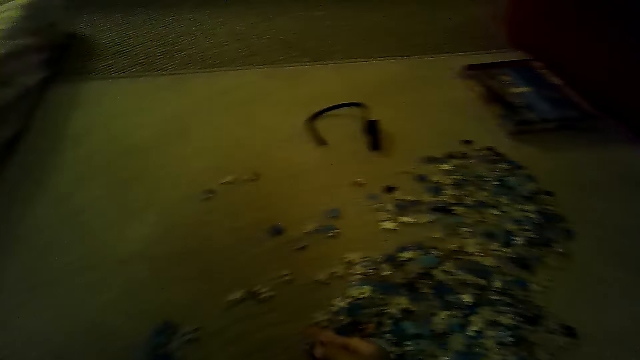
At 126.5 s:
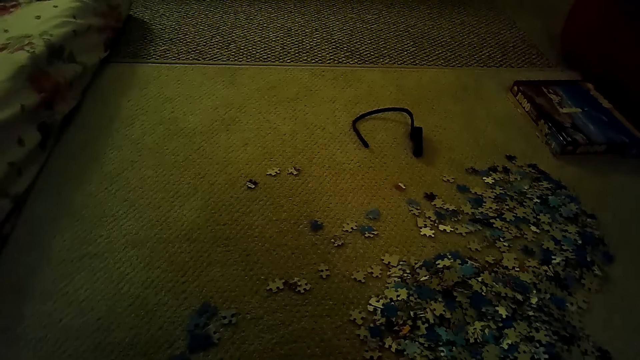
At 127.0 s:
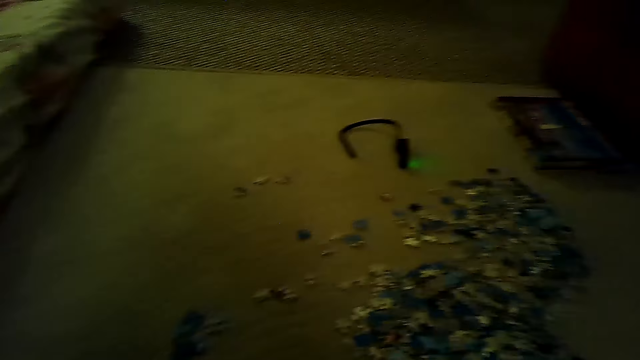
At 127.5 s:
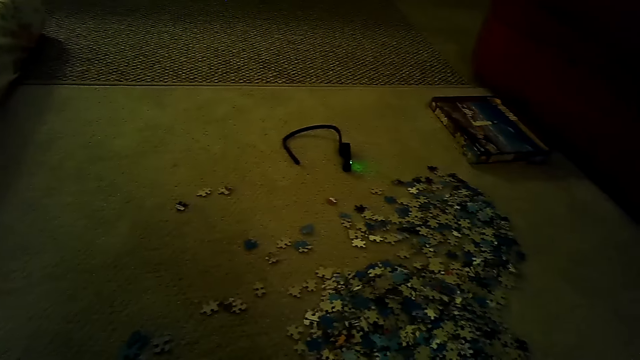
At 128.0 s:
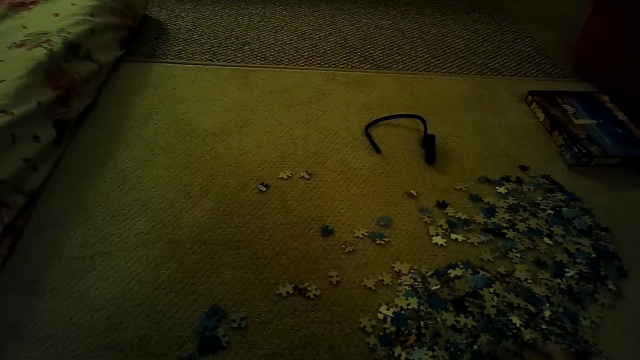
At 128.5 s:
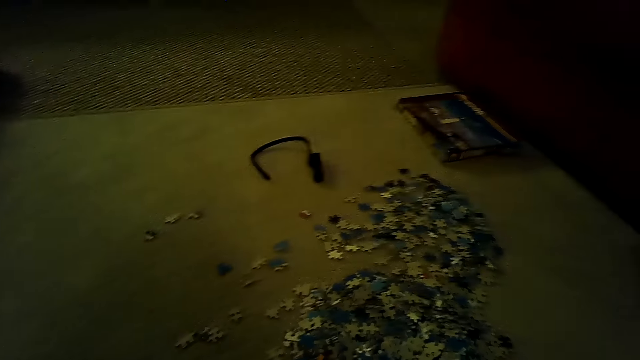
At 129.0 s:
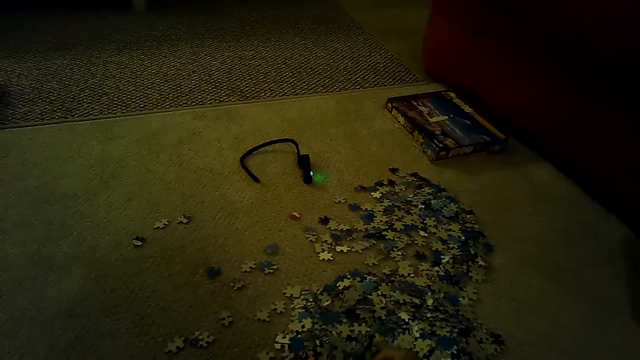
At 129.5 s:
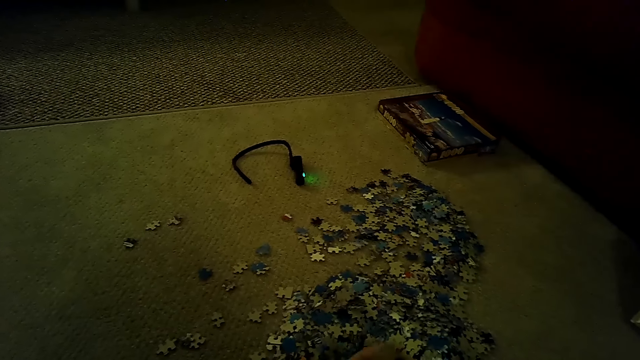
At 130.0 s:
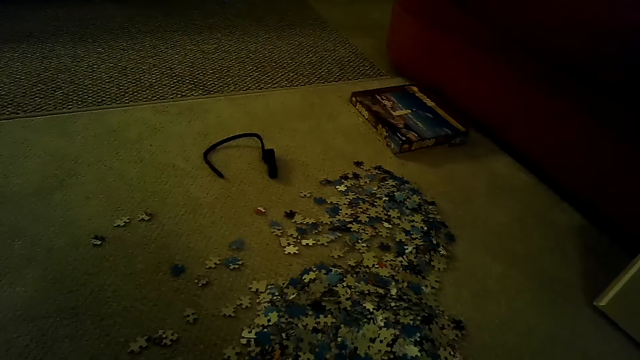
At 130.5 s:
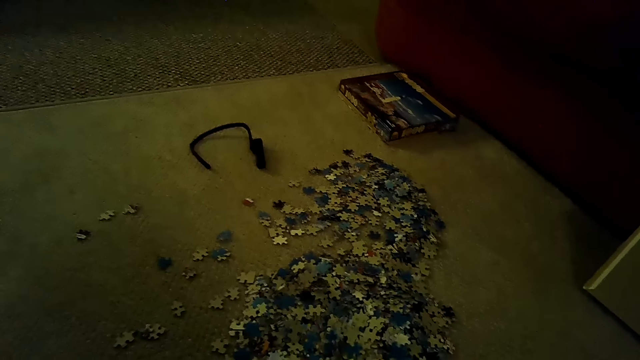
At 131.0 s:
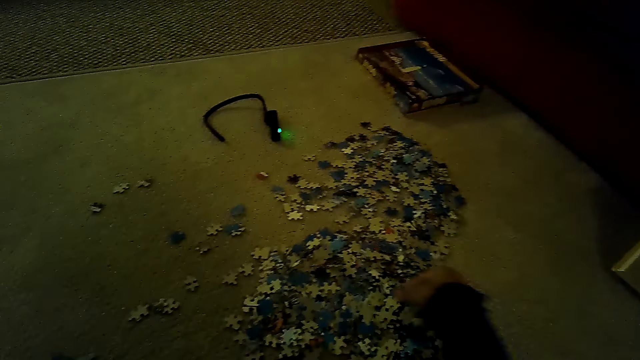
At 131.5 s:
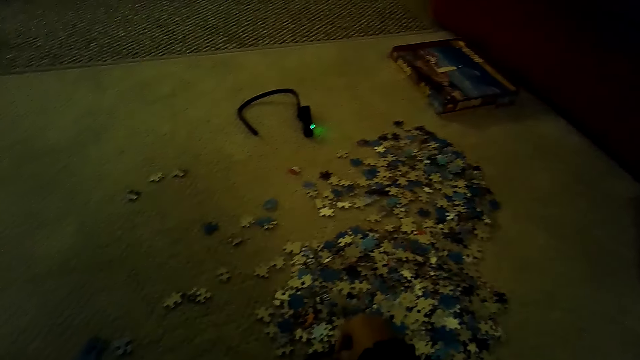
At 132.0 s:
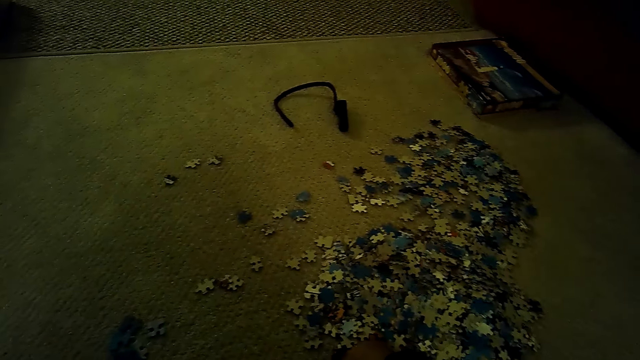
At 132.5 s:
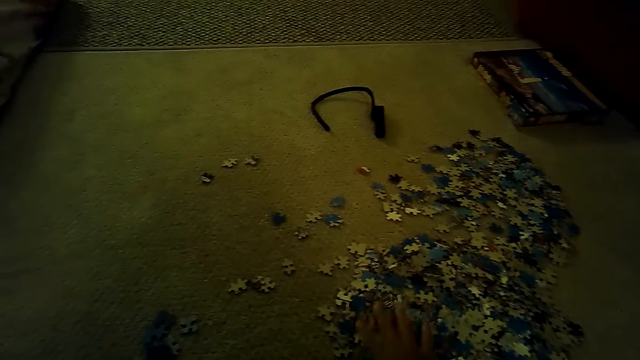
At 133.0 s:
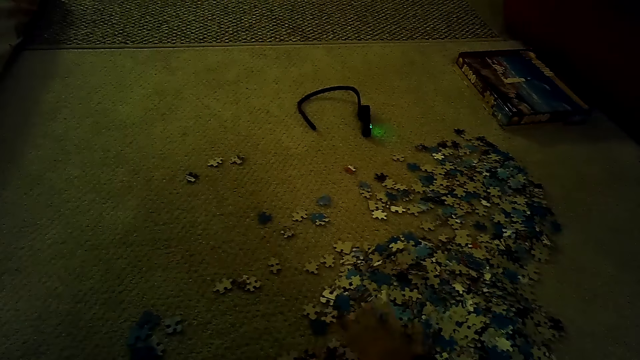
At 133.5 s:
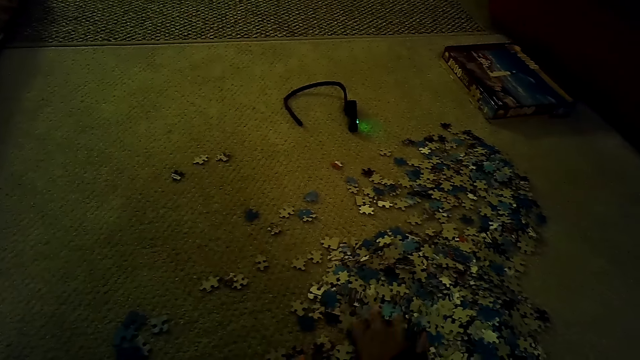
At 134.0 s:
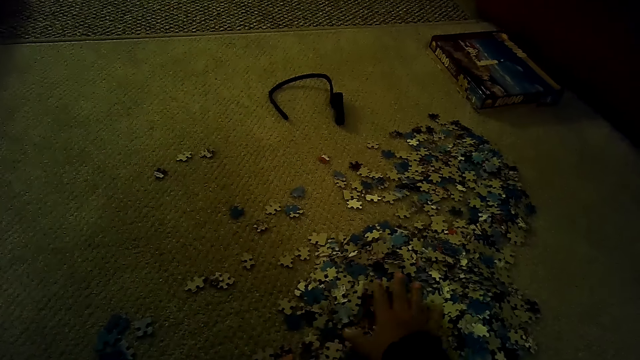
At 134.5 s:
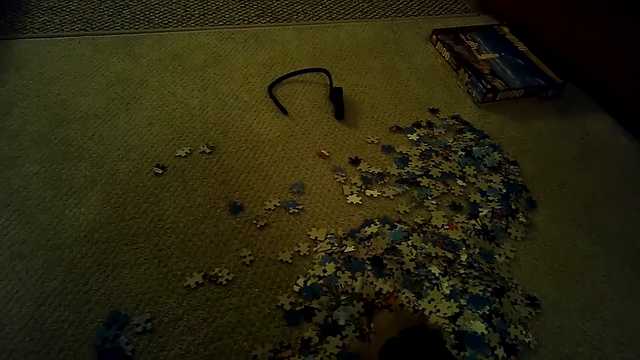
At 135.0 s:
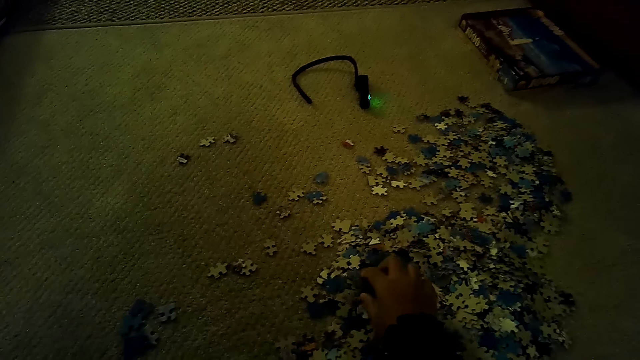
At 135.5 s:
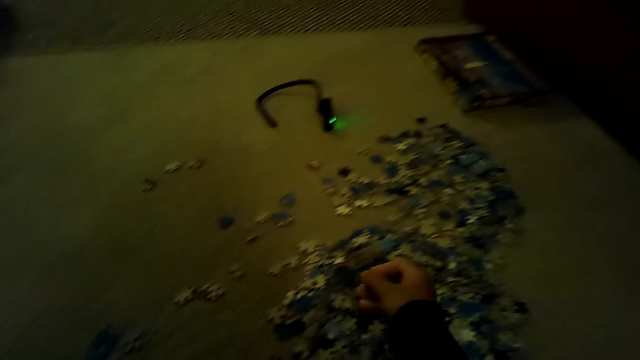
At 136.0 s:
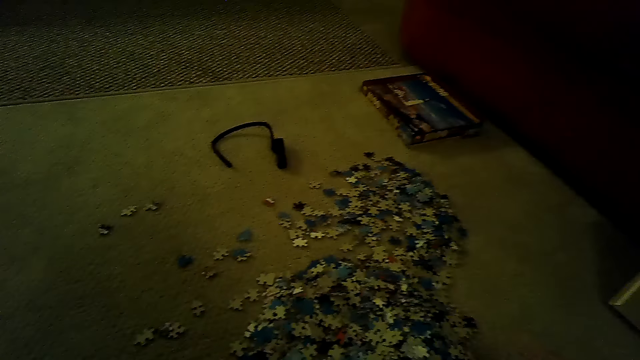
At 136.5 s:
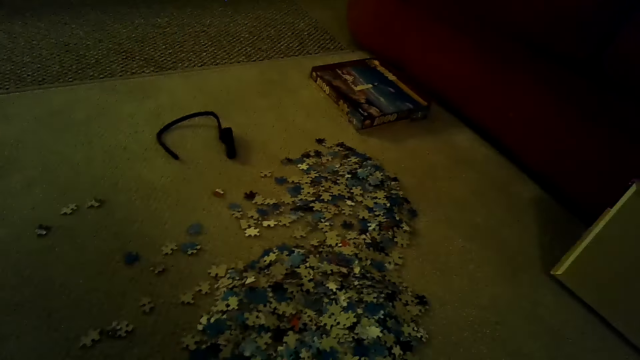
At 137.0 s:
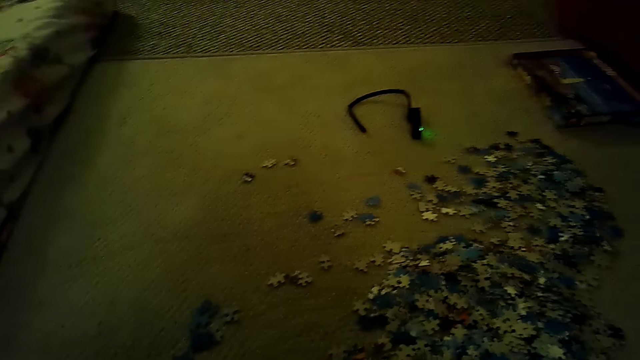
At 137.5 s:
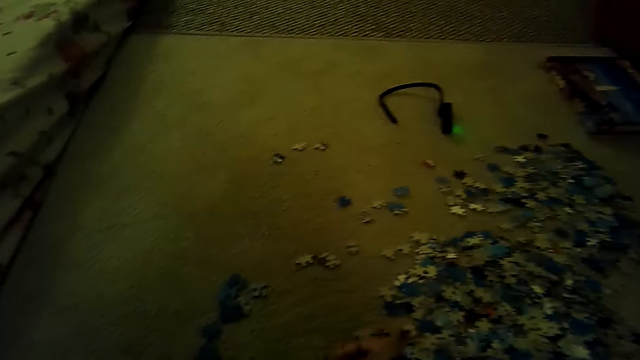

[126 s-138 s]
The camera wearer looks around.

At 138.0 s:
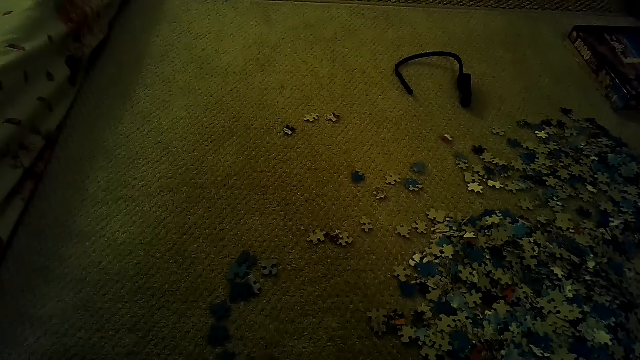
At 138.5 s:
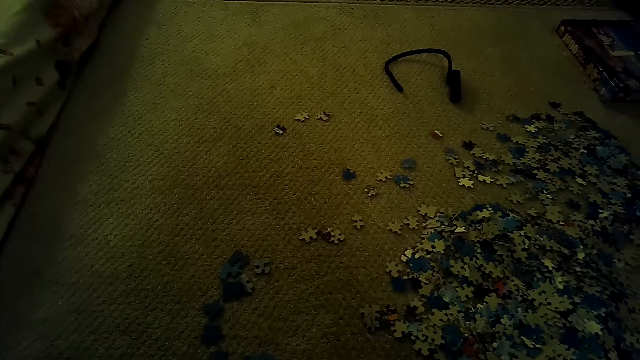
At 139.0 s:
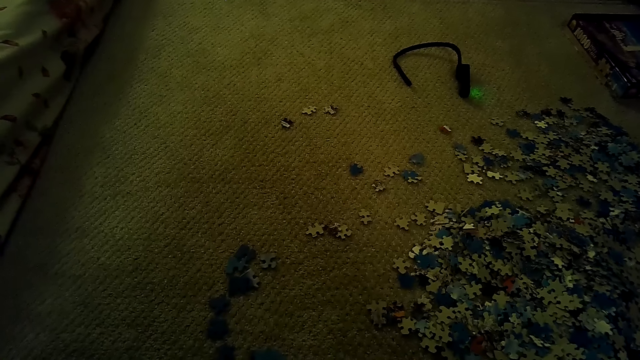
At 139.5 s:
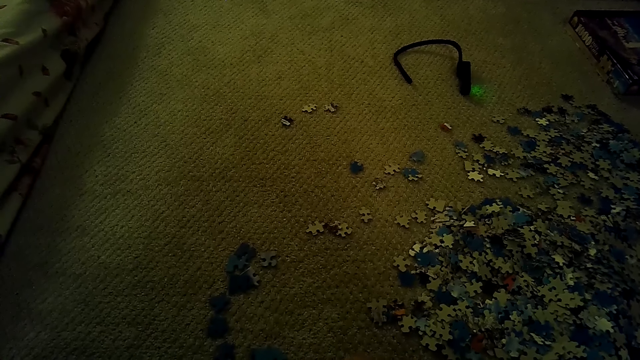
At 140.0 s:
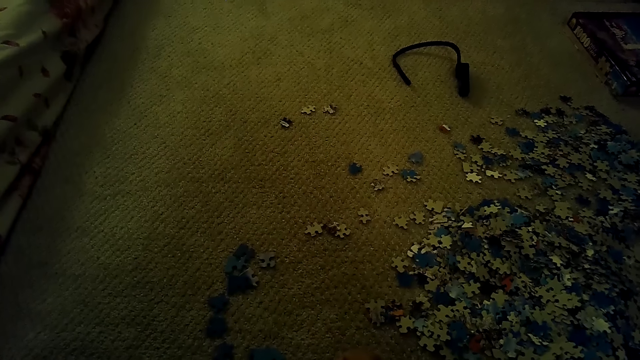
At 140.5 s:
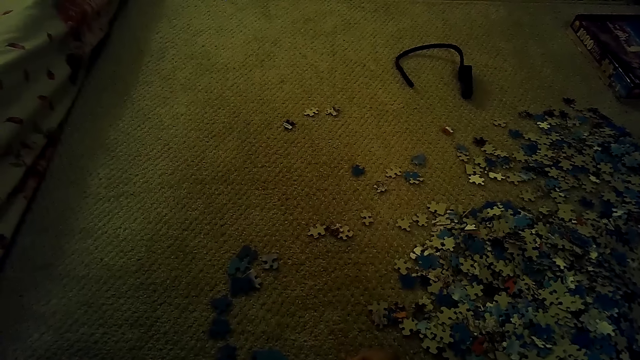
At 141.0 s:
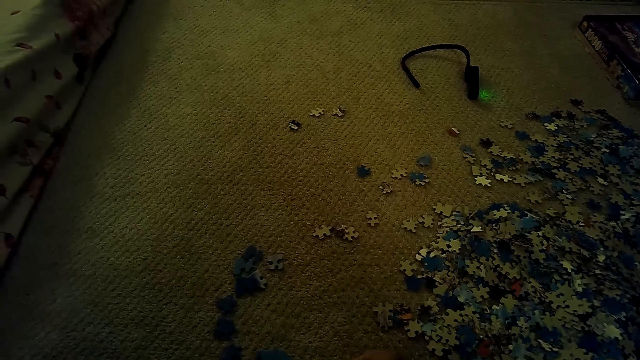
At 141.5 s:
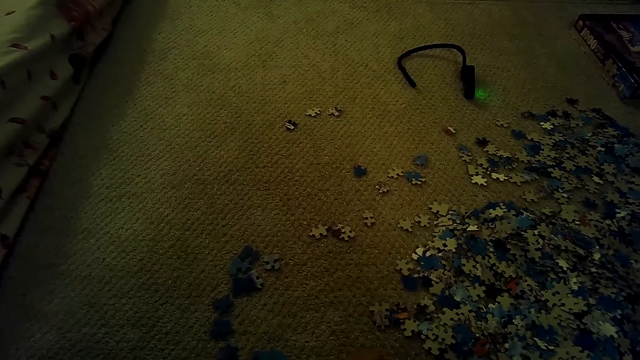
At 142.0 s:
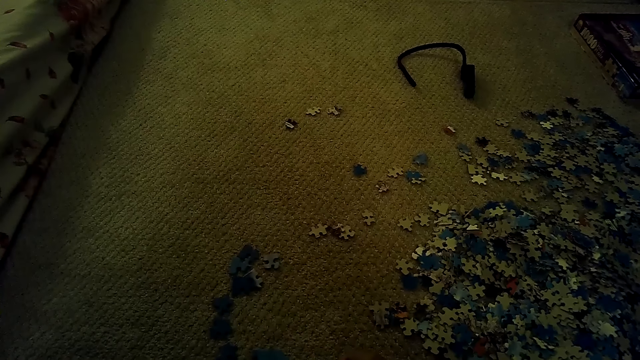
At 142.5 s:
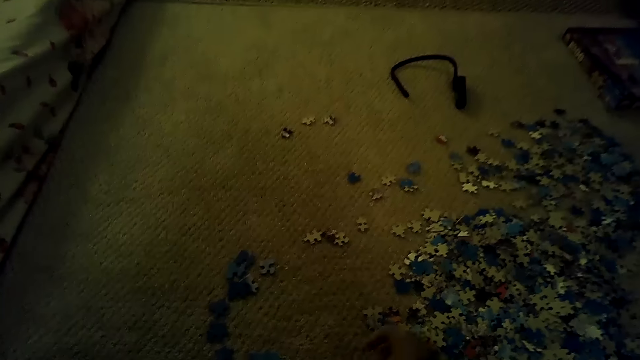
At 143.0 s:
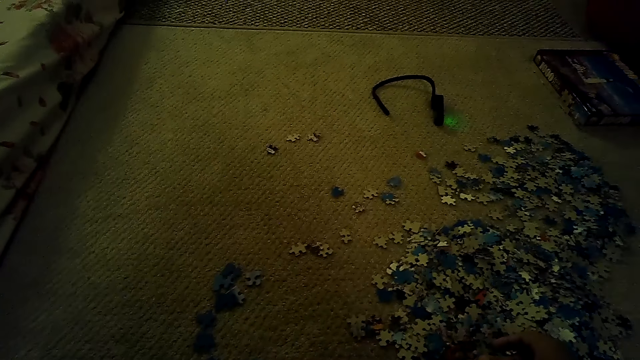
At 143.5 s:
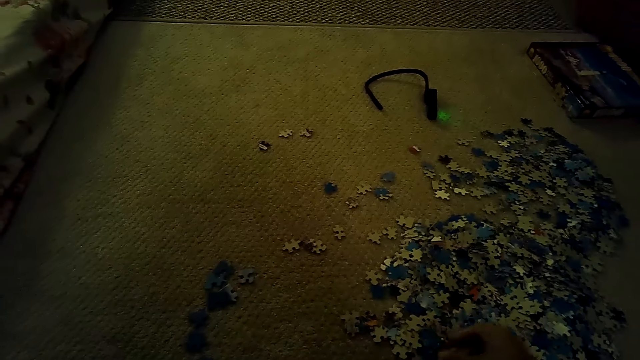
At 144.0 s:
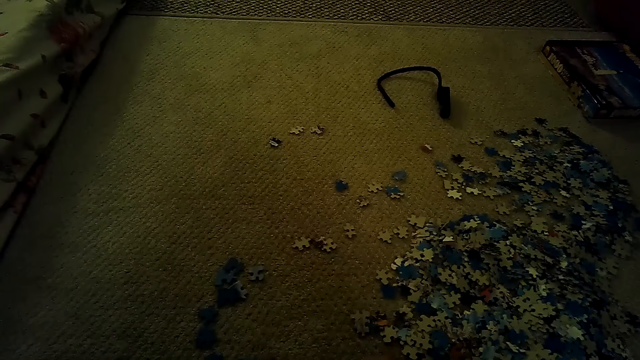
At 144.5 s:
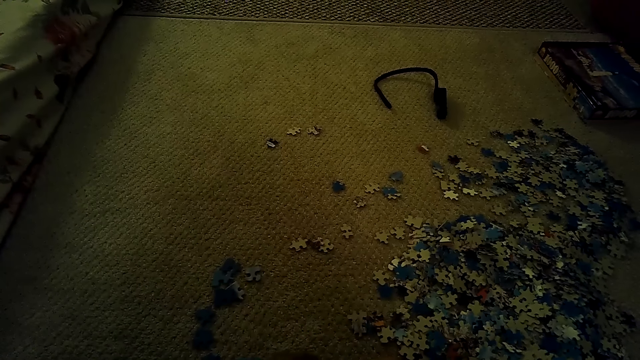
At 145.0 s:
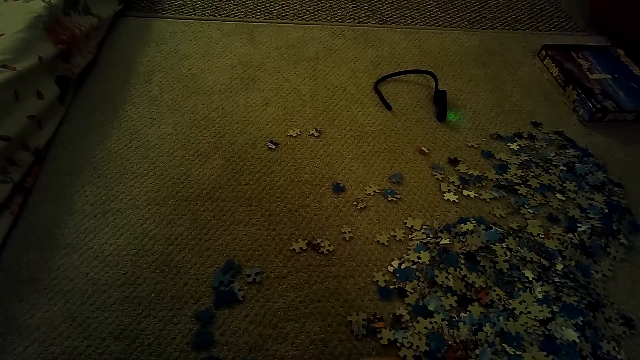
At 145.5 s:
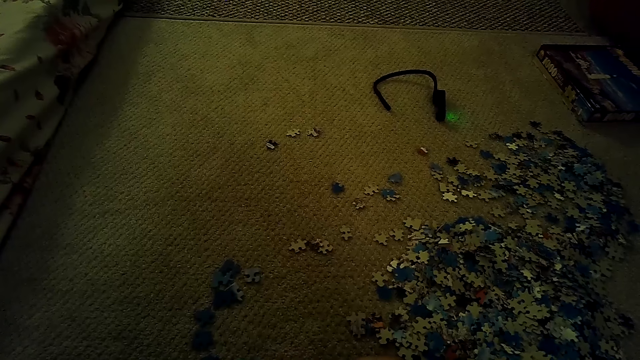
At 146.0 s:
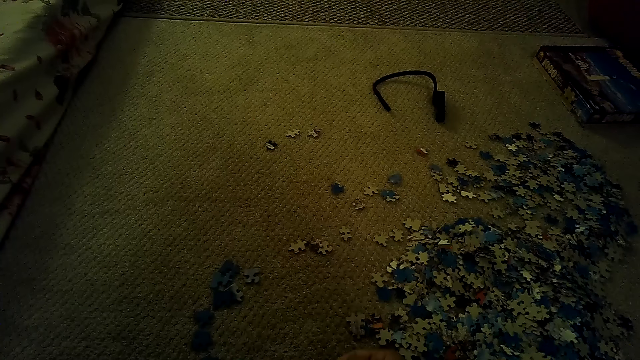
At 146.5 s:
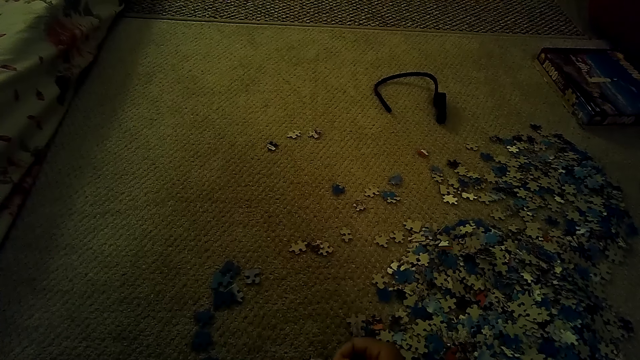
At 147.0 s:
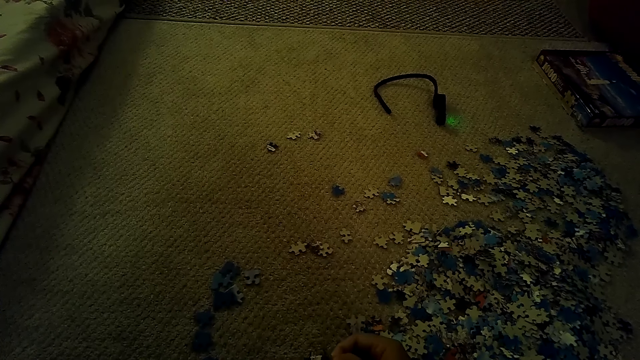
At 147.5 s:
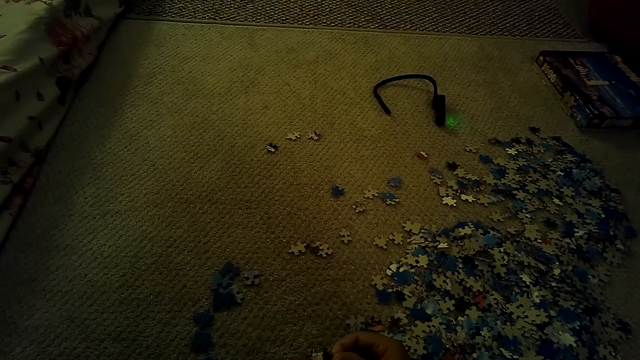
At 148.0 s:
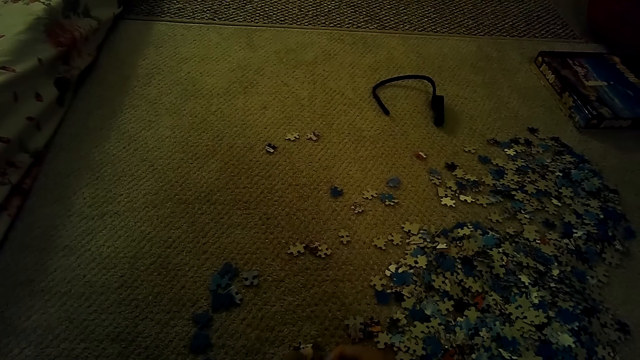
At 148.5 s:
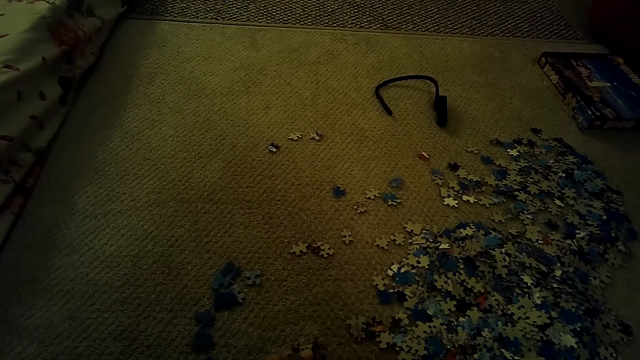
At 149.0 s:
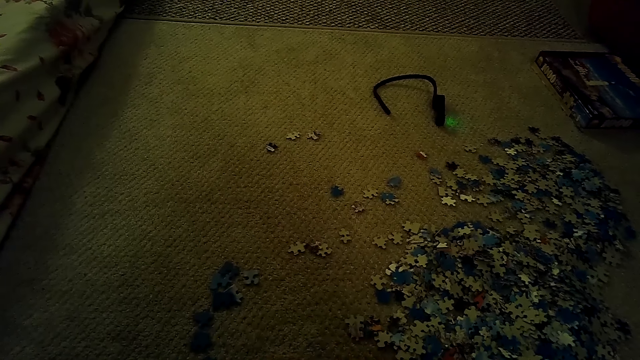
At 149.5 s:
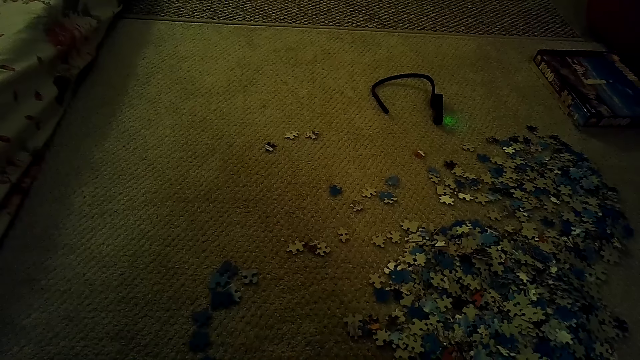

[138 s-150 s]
The camera wearer plays the jigsaw puzzle.
